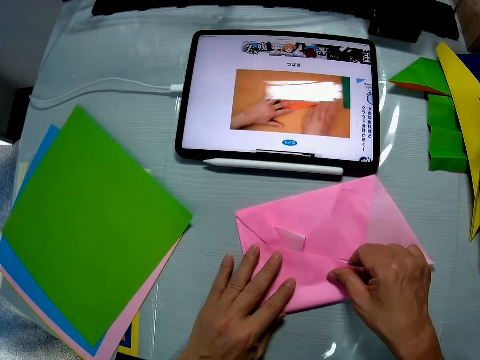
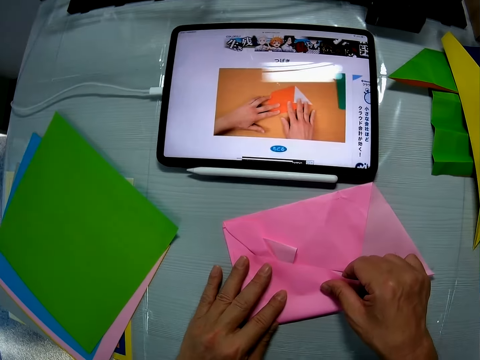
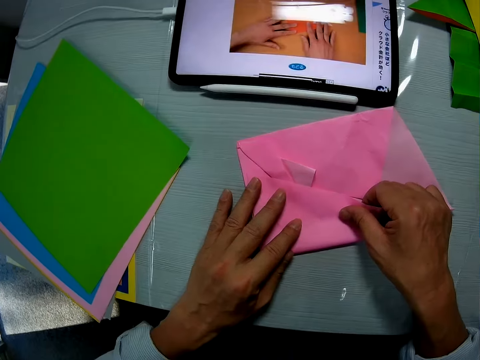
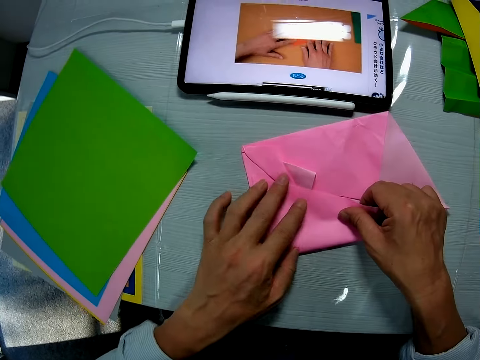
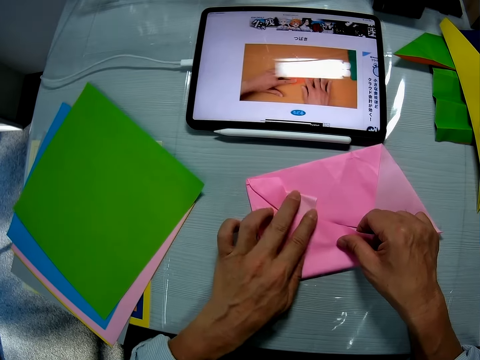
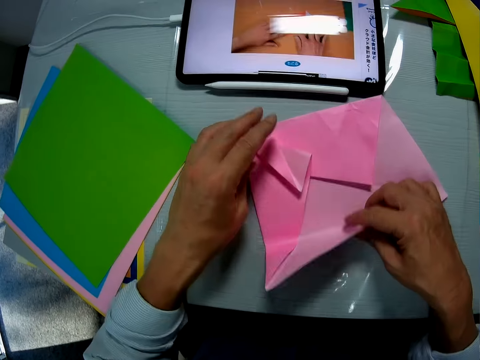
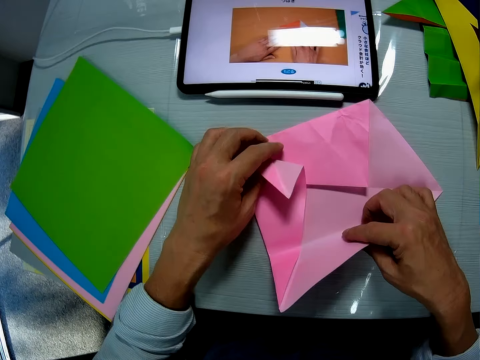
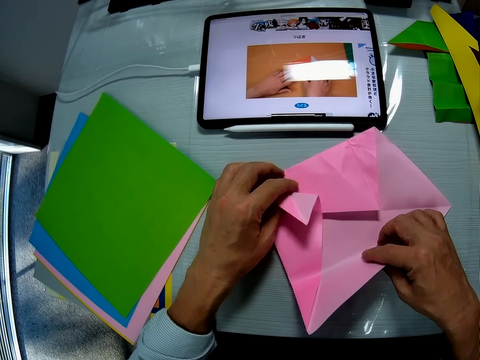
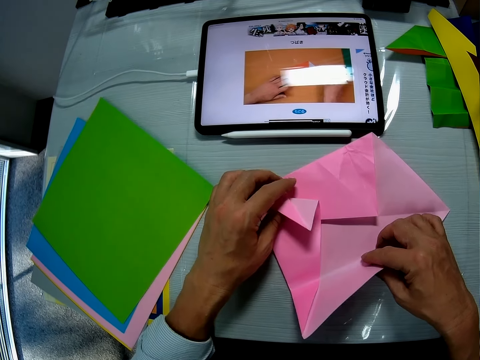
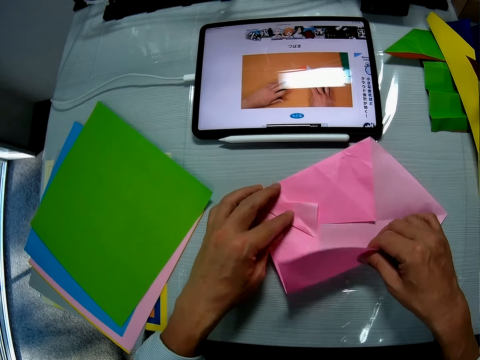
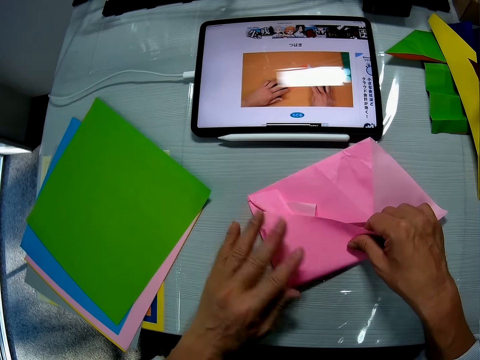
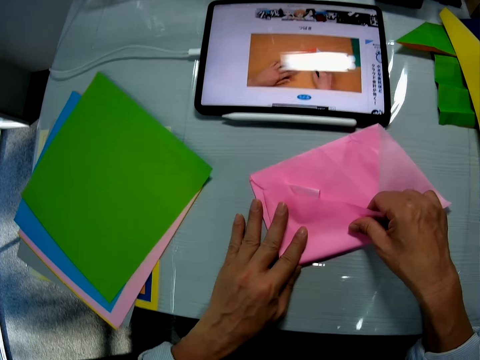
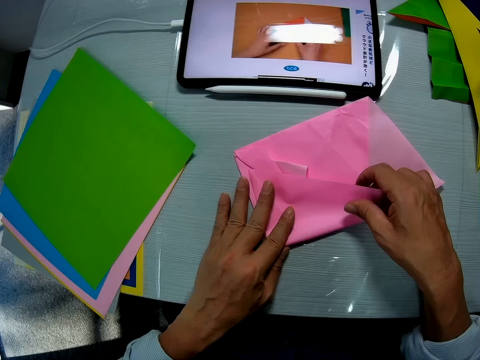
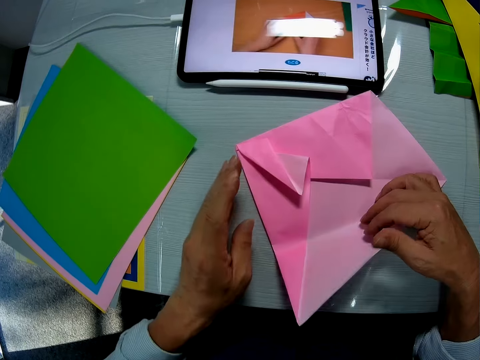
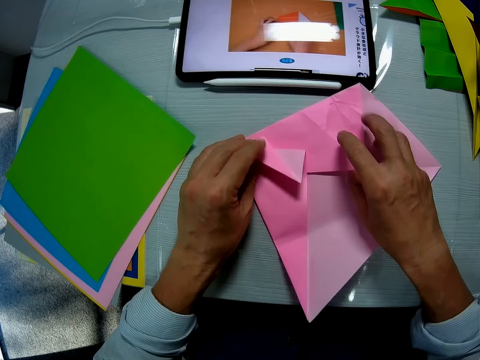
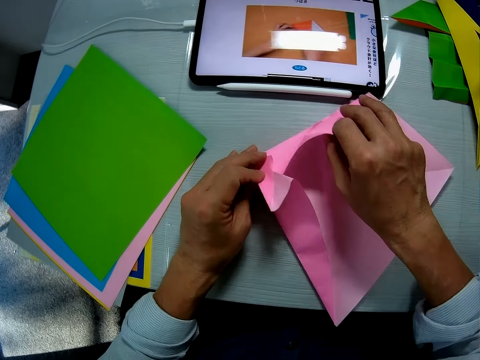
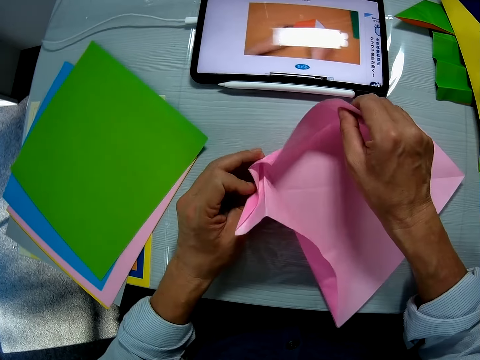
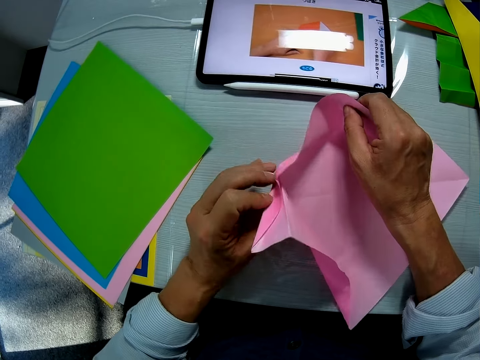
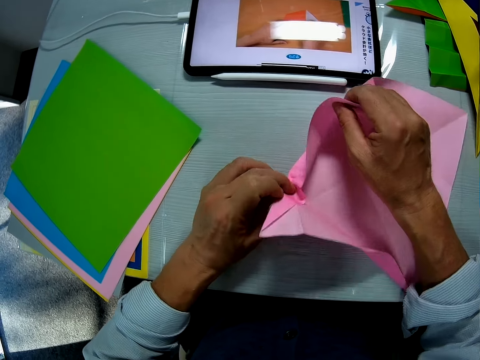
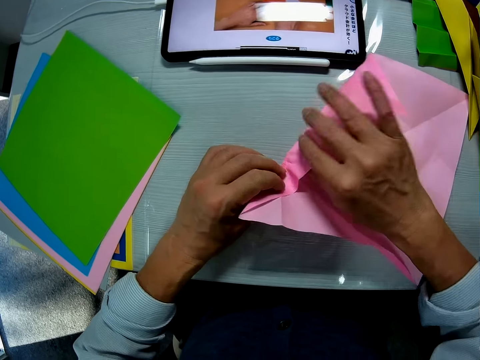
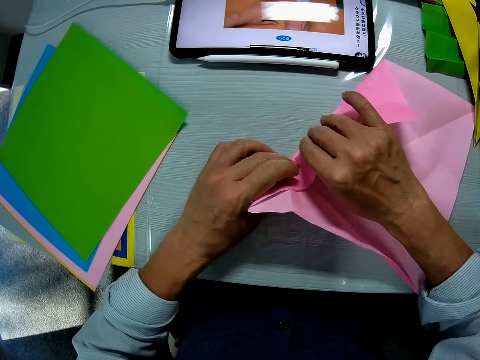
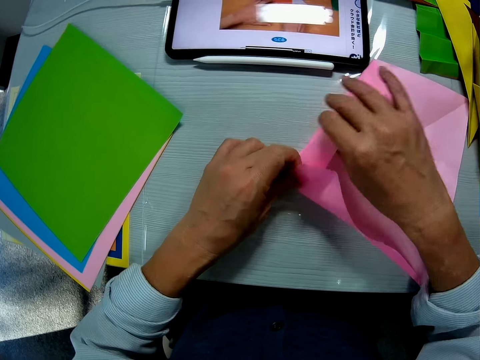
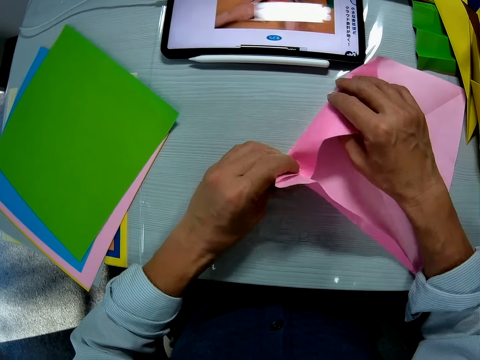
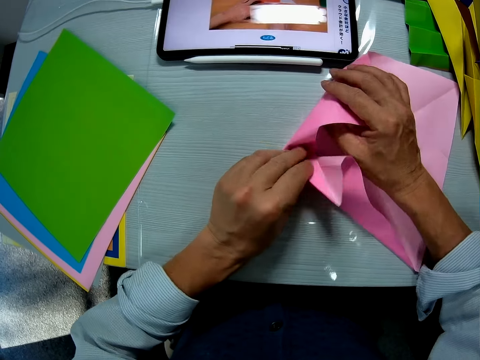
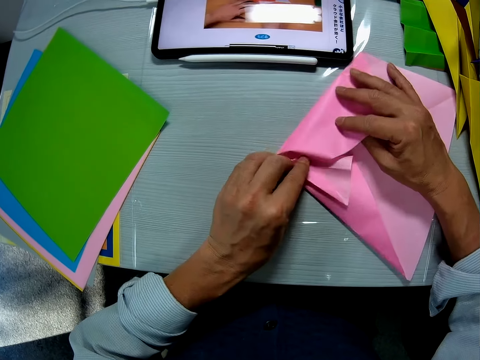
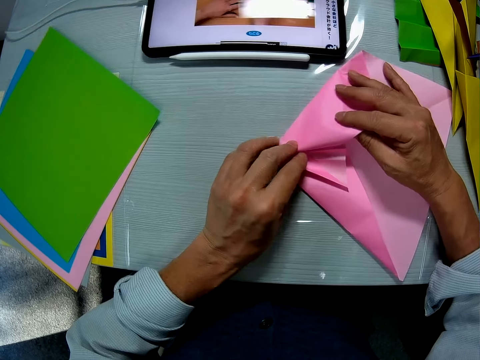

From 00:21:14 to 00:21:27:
The camera wearer stares at the tablet computer screen on the table. He spreads out the folded sheet on the table with his right hand. He holds crafting paper. He folds the sheet with his right hand. He spreads out the folded sheet on the table with both hands. He folds the sheet with both hands.

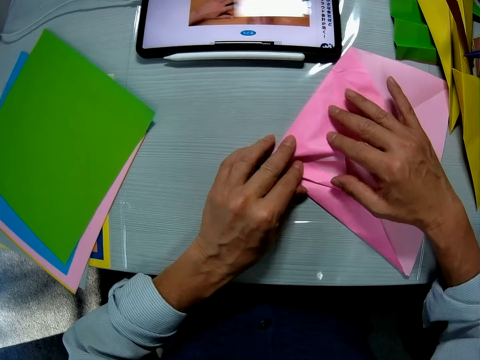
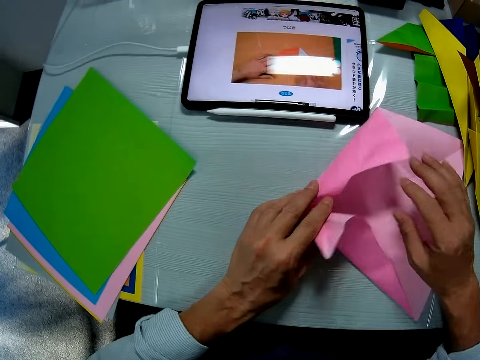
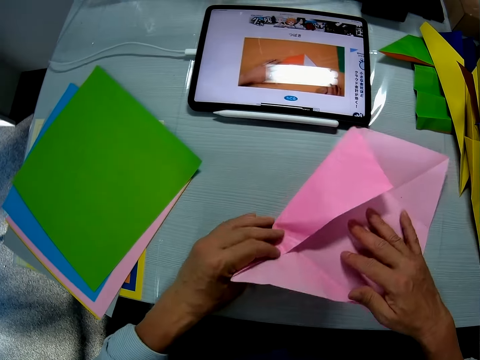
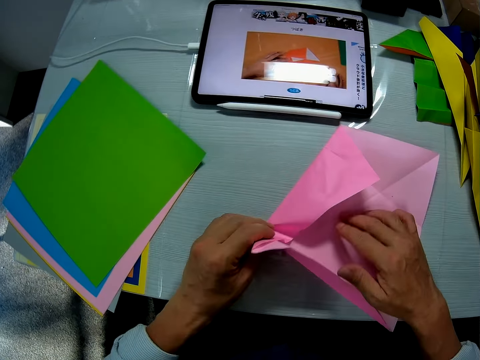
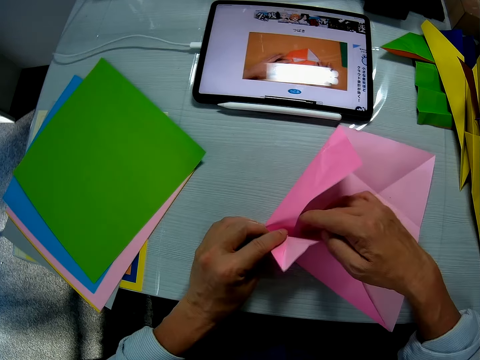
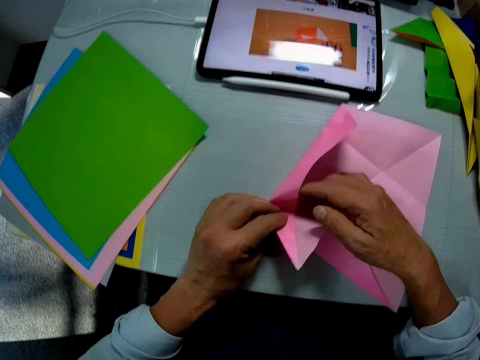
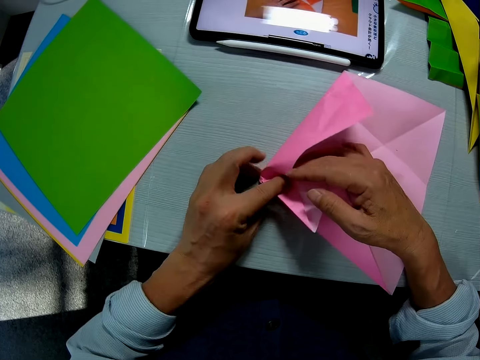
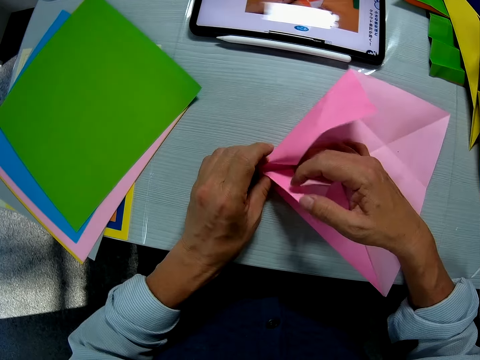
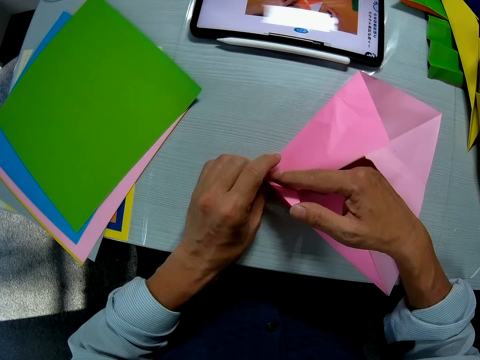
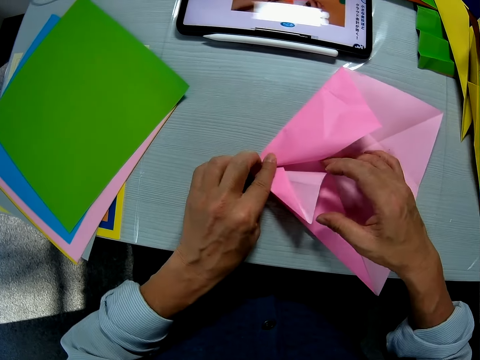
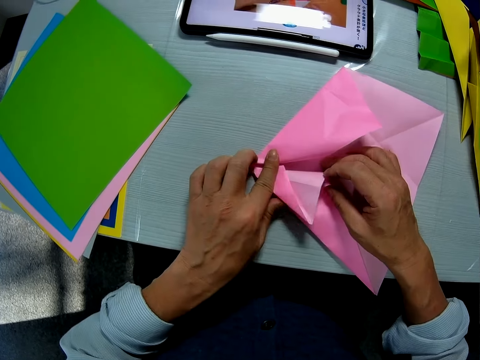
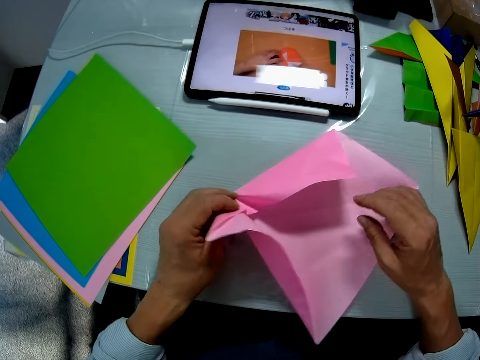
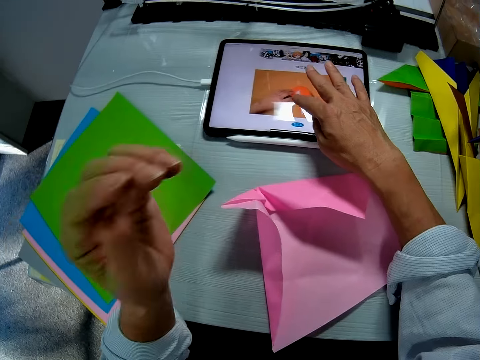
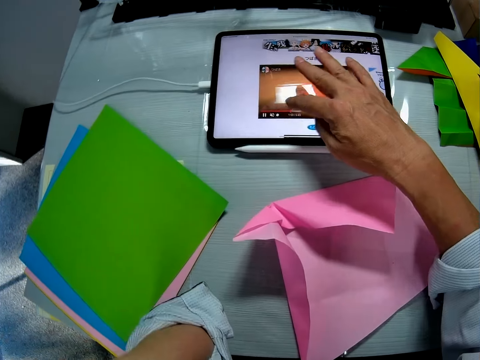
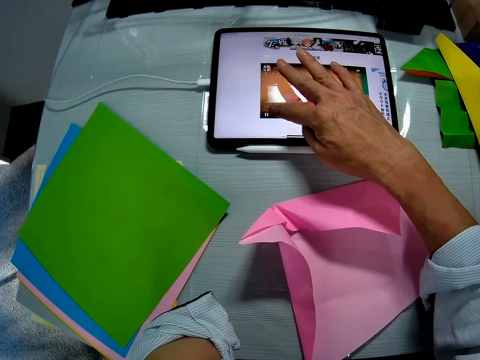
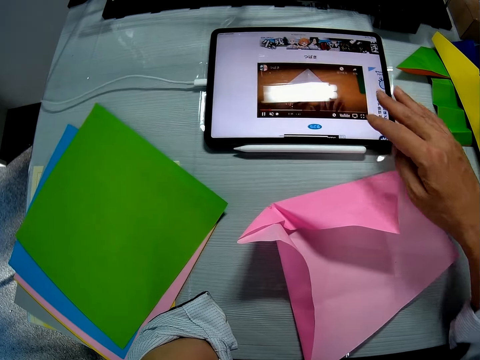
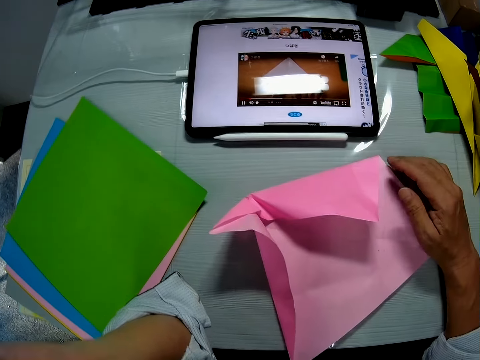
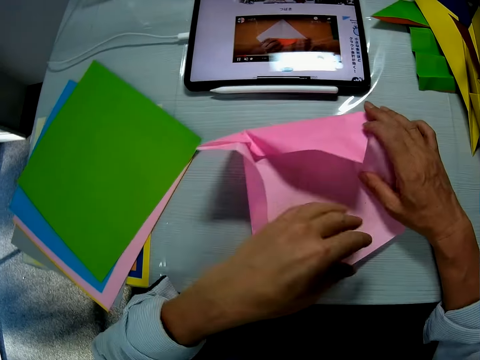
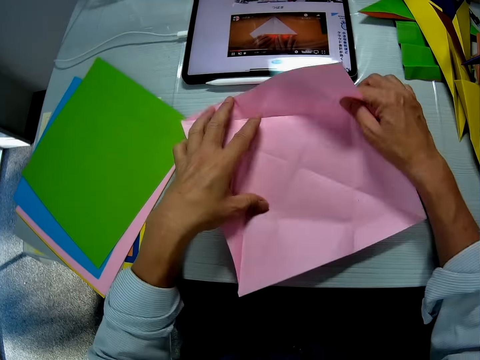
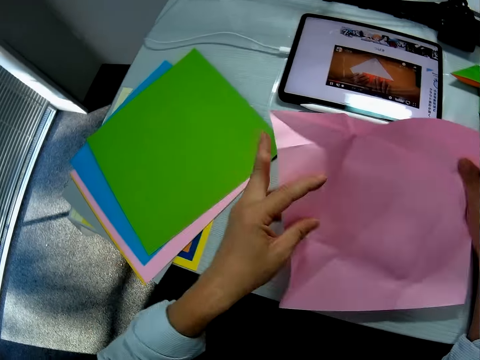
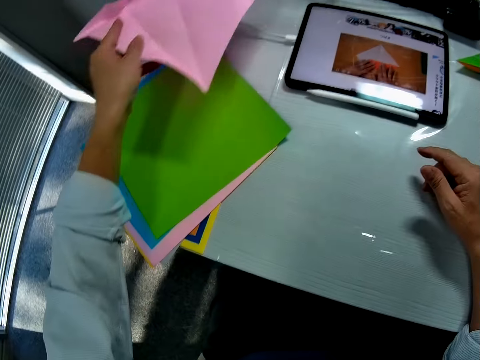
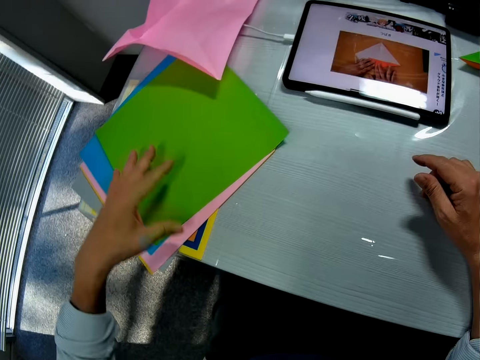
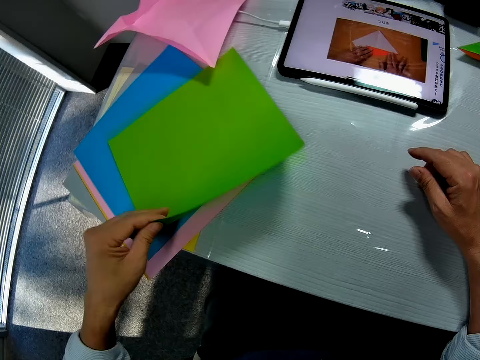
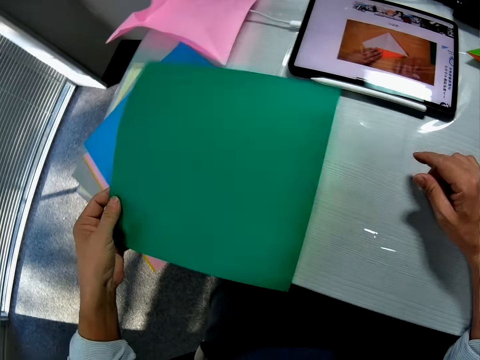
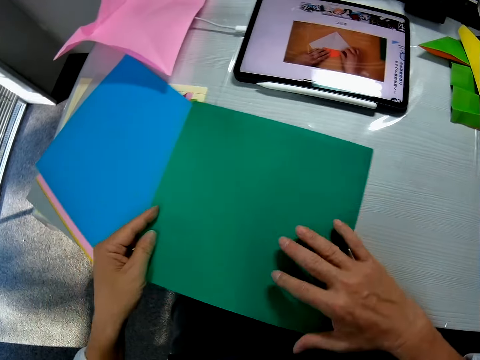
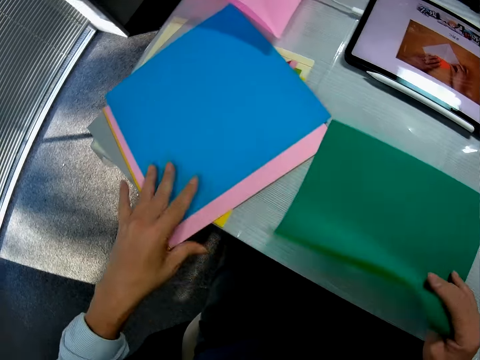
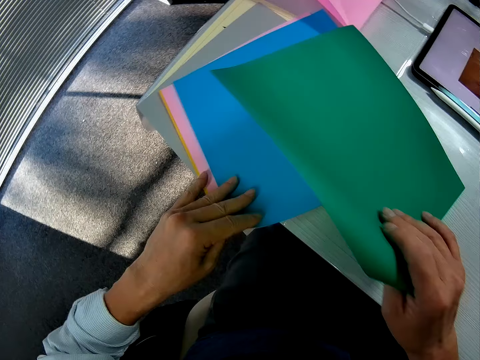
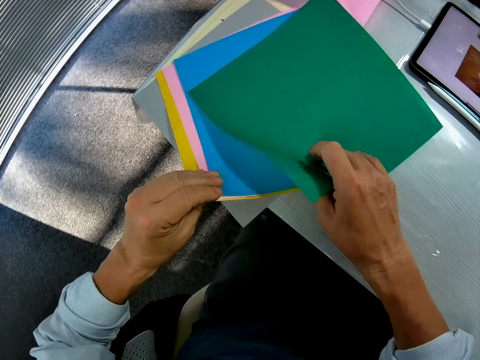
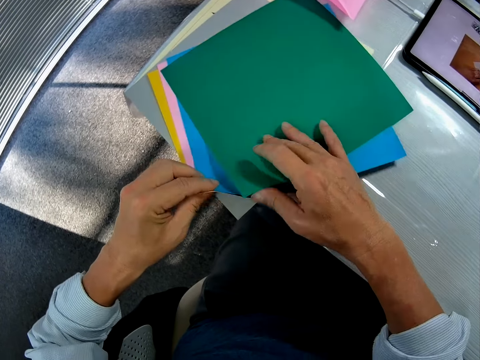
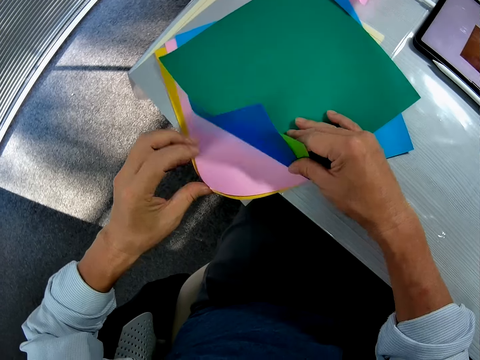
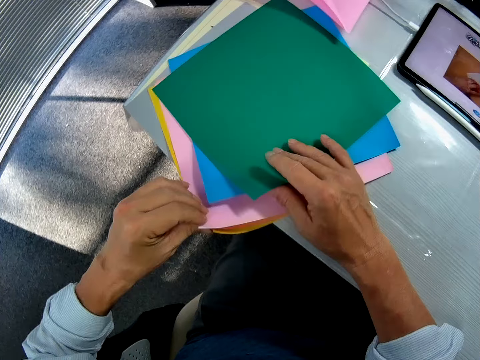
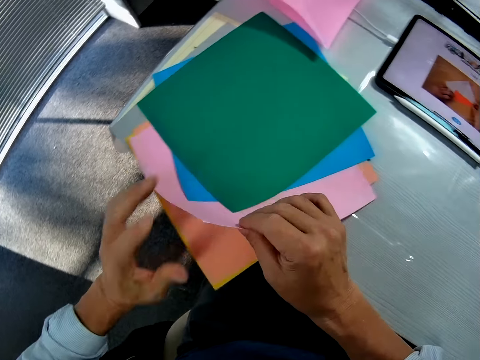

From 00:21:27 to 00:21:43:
The camera wearer spreads out the folded sheet on the table with both hands. He folds the sheet with both hands. He removes his hands from the crafting paper. He operates the tablet computer on the table with his right hand. He touches his face with his left hand. He puts a hand on the table. He spreads out the folded sheet on the table with both hands. He picks up the sheet from the table with both hands. He drops the sheet on the table. He picks up another sheet from the table with his left hand. He turns the crafting paper. He passes the sheet from his left hand to his right hand. He puts the crafting paper on the table. He holds the crafting papers. He lifts the crafting paper. He browses through a pile of sheets on the table with his left hand. He drops the sheet in his right hand on top of the pile of sheets on the table. He browses through the pile of sheets on the table with both hands.
